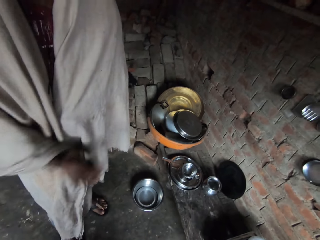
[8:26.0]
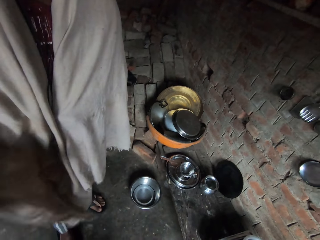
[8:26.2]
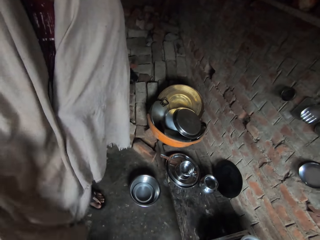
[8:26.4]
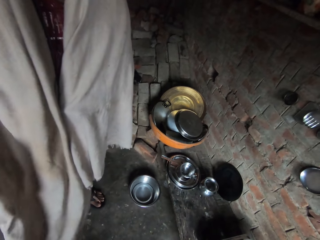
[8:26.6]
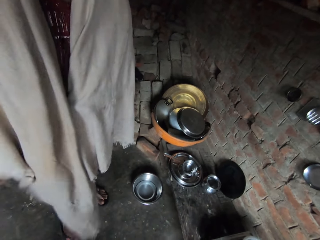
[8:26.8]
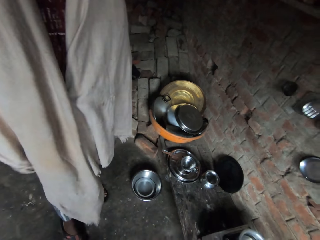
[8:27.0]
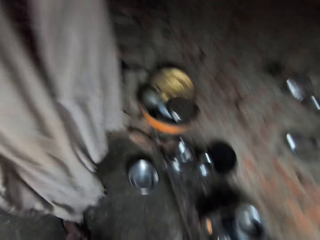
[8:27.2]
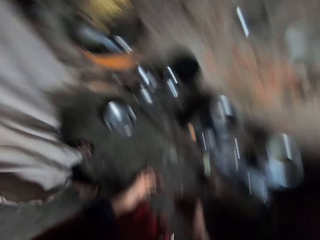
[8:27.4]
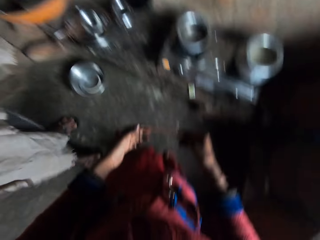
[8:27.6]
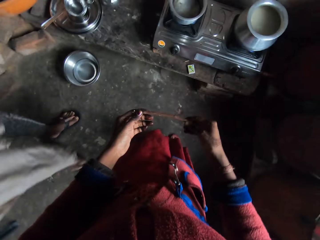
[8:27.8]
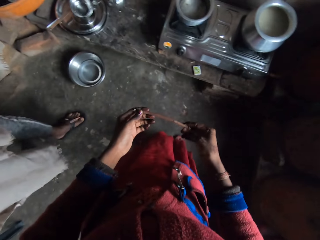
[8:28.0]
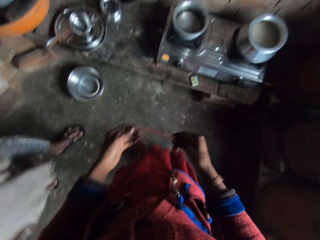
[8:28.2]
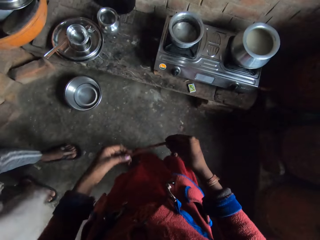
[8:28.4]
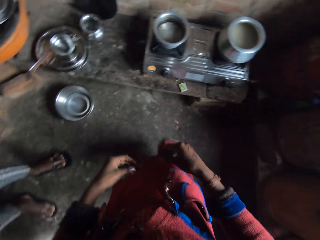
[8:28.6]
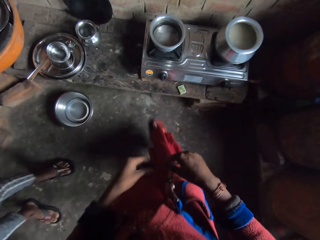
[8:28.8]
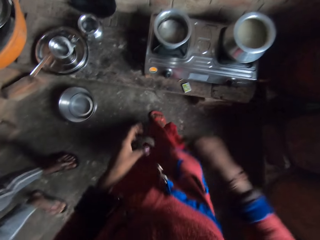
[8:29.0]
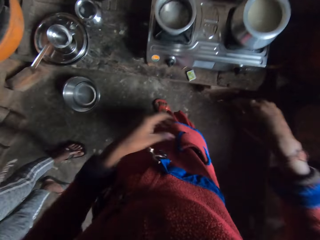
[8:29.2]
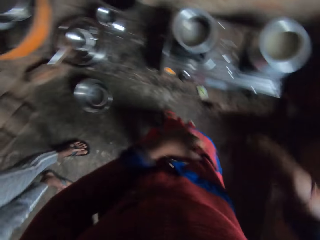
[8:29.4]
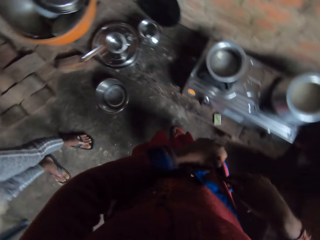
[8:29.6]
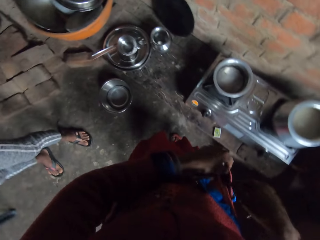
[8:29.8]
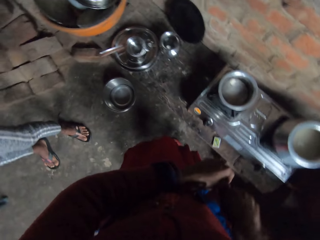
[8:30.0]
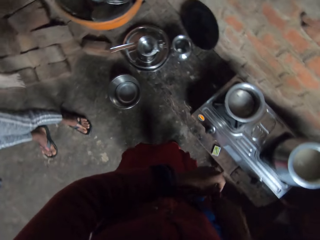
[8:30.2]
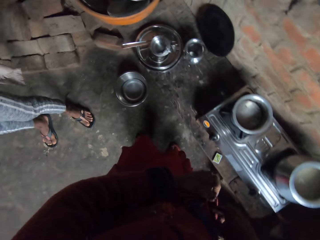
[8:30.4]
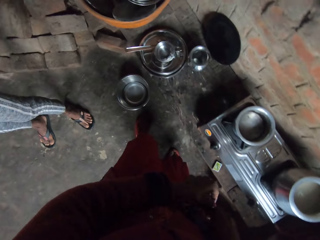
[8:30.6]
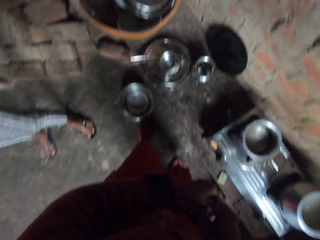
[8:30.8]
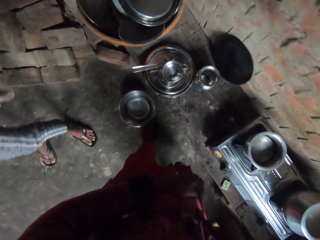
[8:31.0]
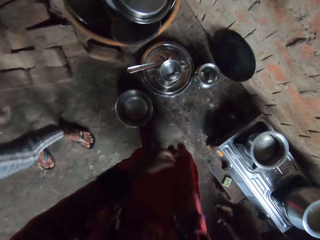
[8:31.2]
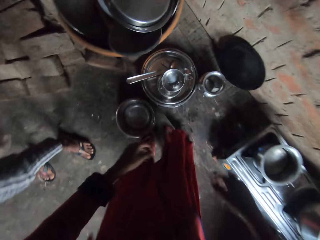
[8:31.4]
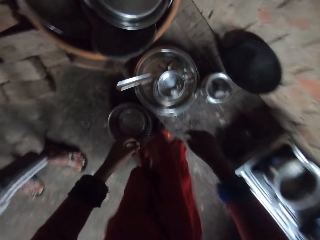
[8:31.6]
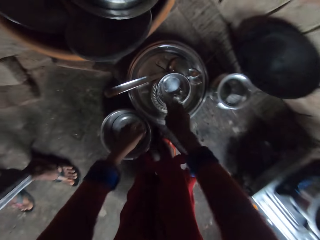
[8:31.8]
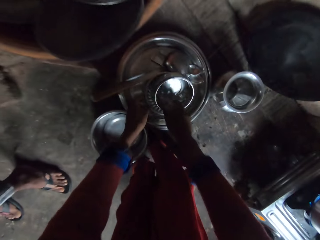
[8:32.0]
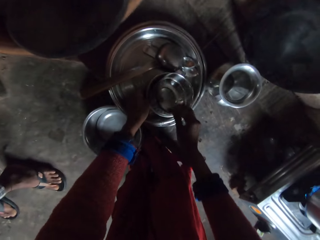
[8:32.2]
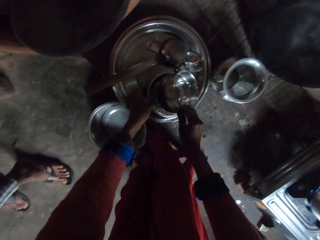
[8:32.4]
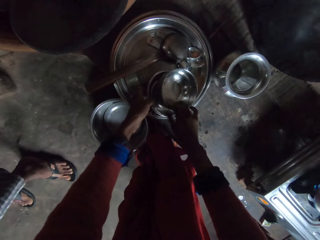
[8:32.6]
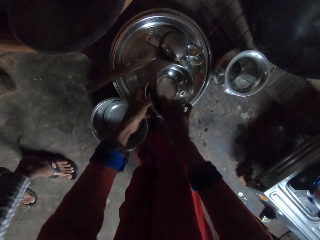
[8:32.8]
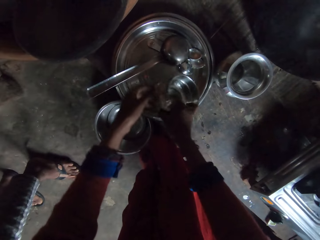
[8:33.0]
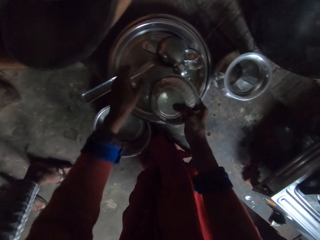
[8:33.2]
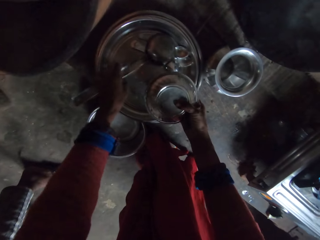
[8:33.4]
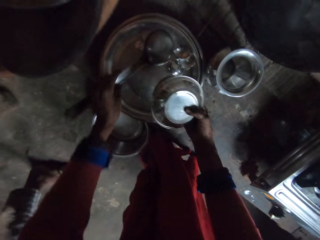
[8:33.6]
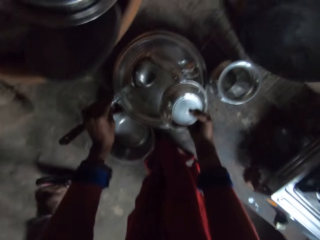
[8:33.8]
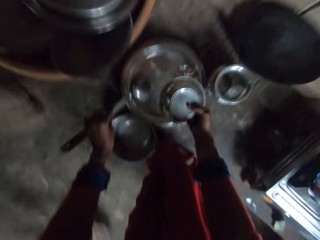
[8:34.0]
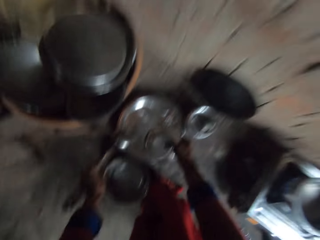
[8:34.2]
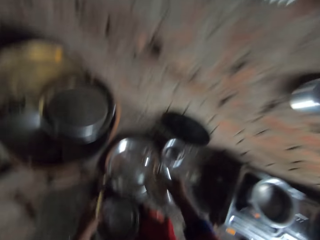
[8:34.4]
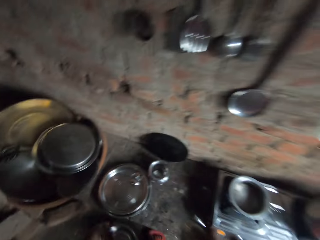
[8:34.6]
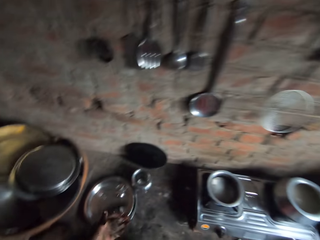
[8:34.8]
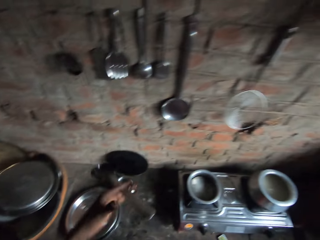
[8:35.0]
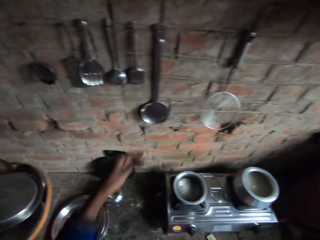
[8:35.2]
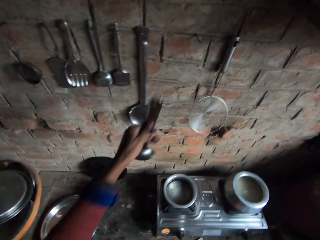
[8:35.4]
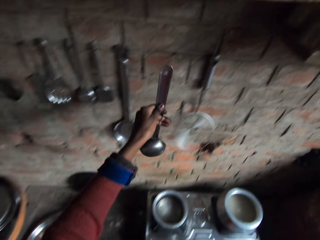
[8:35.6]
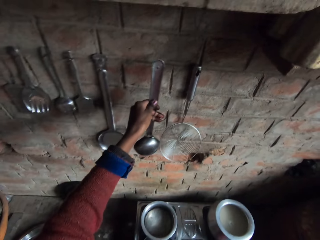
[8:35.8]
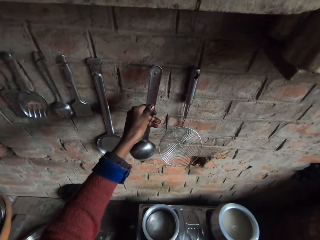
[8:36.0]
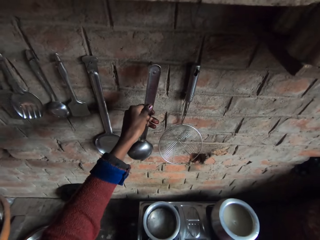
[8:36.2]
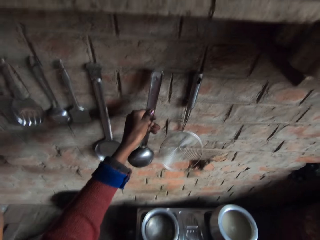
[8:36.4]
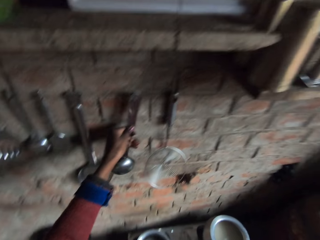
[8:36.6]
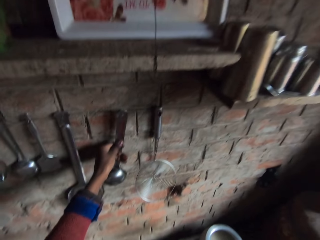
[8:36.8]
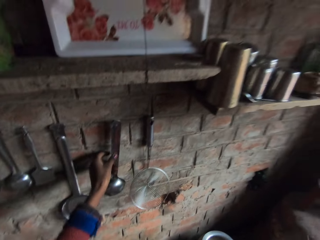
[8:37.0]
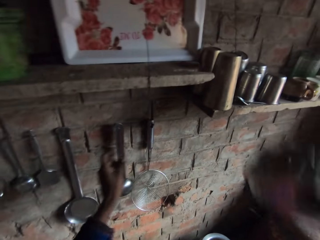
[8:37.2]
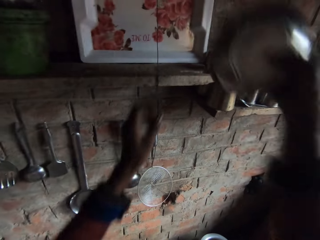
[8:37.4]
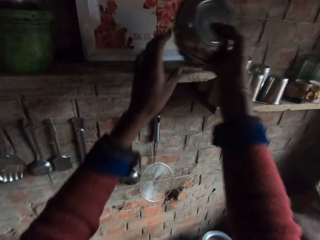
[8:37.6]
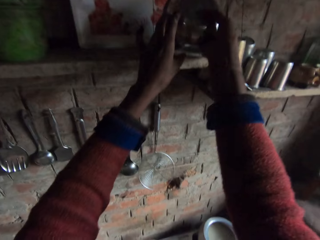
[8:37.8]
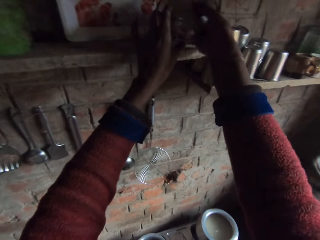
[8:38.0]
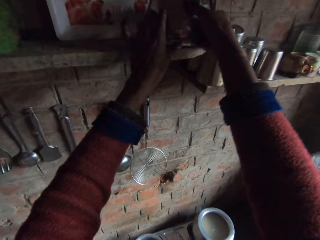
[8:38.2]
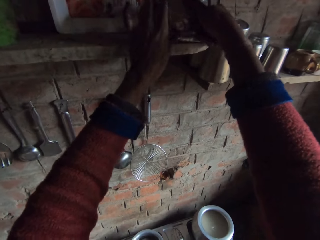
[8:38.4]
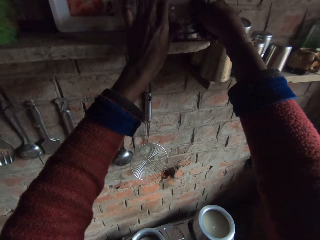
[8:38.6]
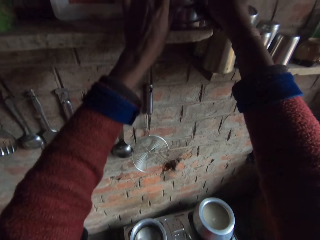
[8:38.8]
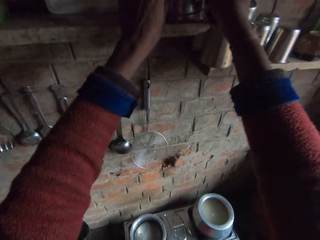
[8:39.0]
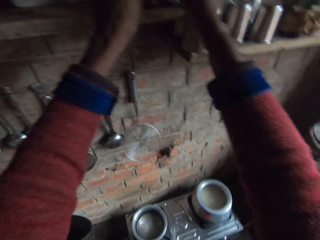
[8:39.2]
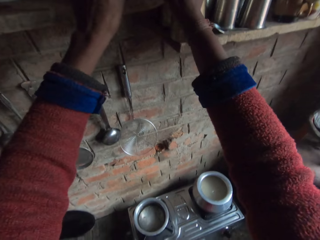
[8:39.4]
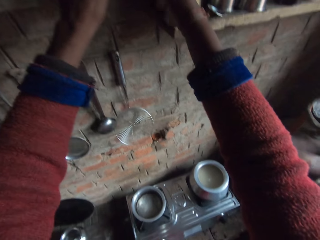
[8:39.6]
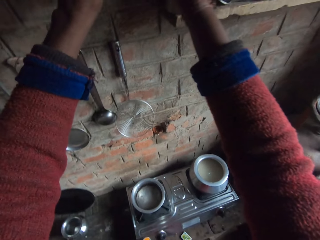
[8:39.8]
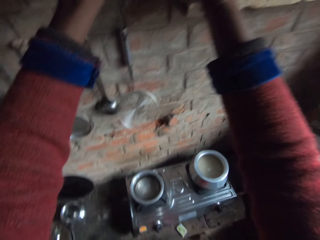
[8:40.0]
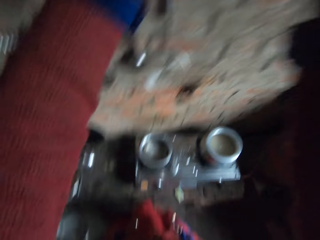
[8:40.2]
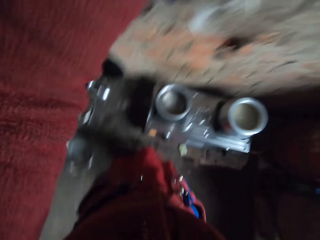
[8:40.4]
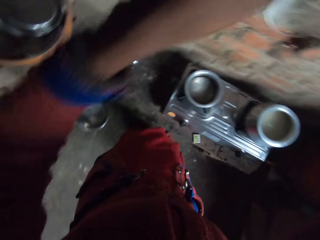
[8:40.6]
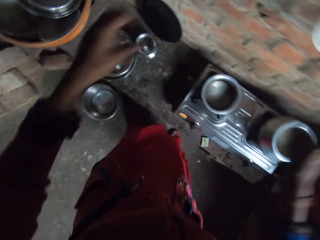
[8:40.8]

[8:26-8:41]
The camera wearer places the broken stick in a pocket in her dress. She picks up plates and a cooking spoon from a tray. She hangs the spoon on a rack on the wall. She places the plates on a shelf.

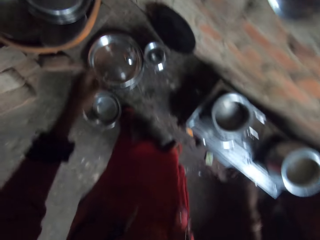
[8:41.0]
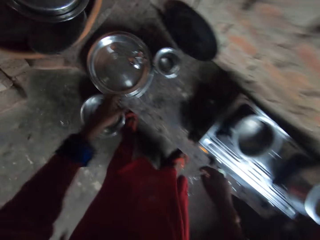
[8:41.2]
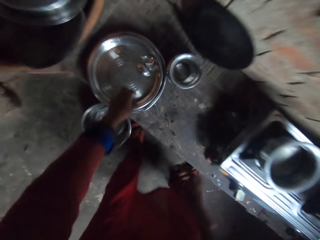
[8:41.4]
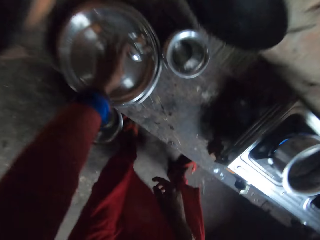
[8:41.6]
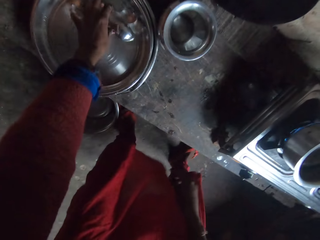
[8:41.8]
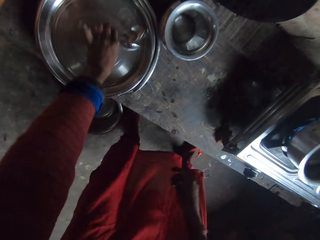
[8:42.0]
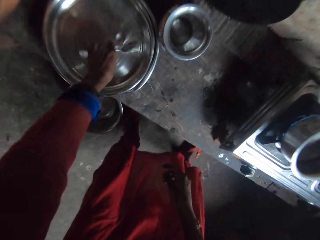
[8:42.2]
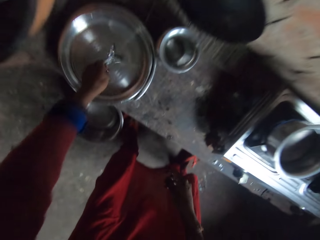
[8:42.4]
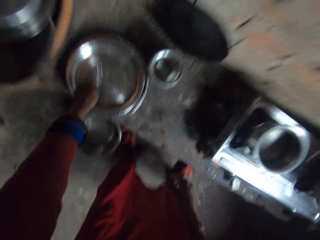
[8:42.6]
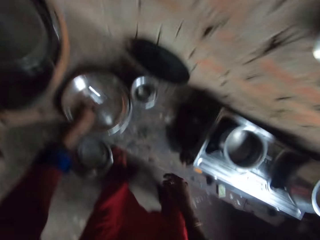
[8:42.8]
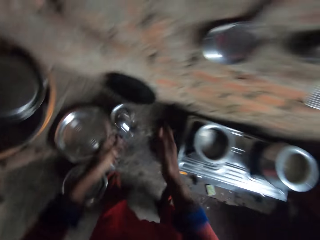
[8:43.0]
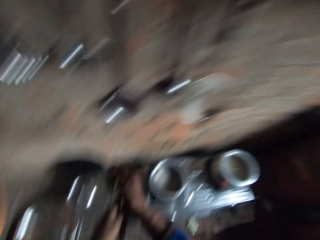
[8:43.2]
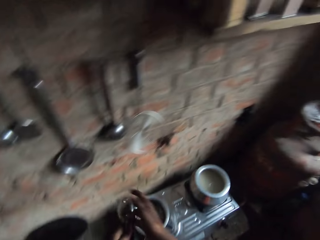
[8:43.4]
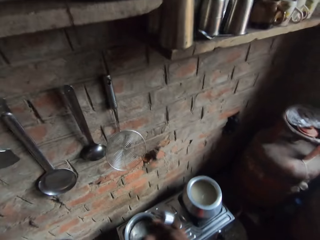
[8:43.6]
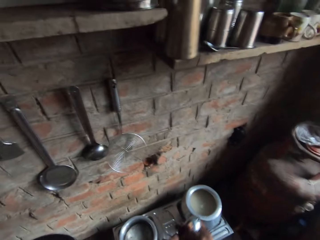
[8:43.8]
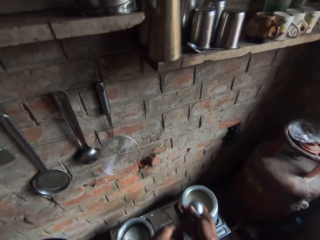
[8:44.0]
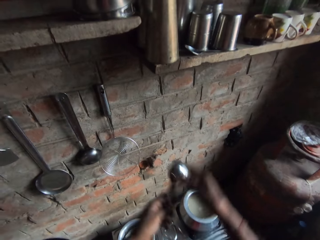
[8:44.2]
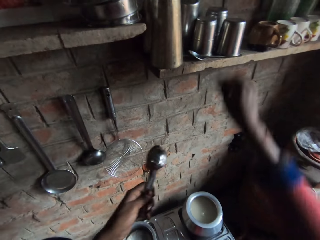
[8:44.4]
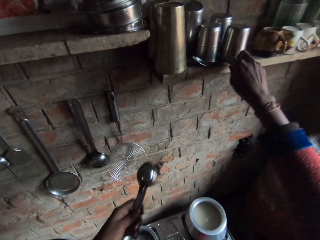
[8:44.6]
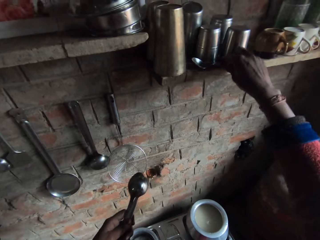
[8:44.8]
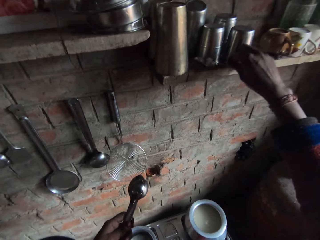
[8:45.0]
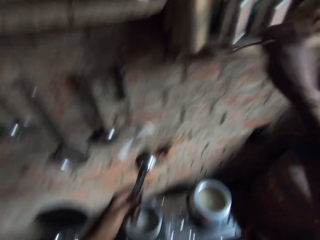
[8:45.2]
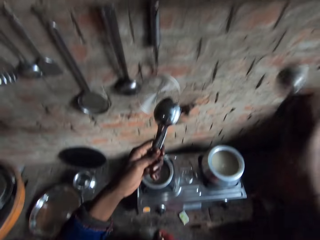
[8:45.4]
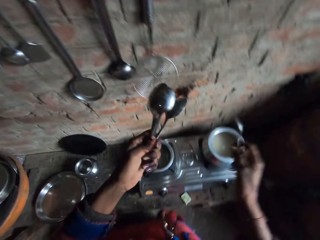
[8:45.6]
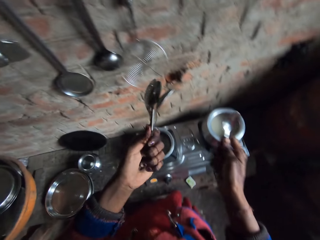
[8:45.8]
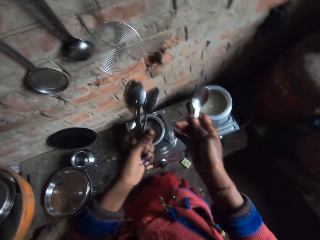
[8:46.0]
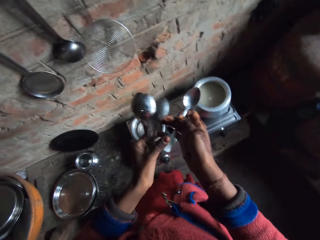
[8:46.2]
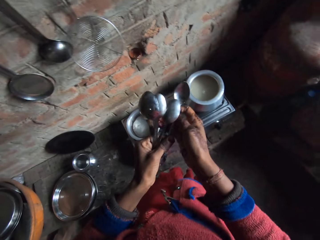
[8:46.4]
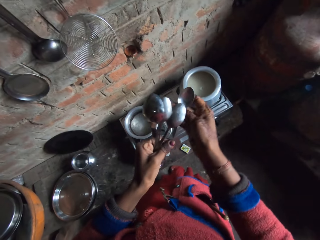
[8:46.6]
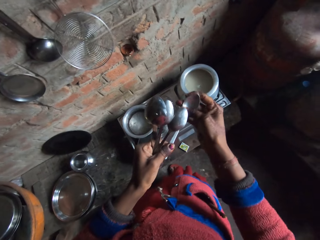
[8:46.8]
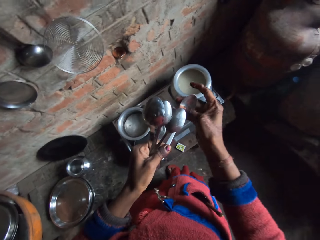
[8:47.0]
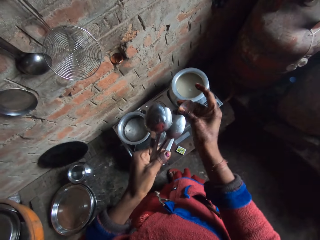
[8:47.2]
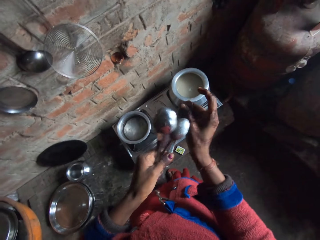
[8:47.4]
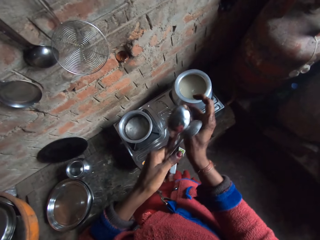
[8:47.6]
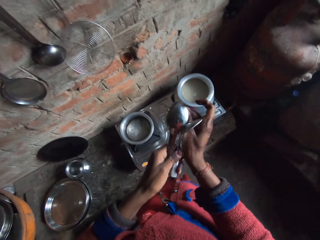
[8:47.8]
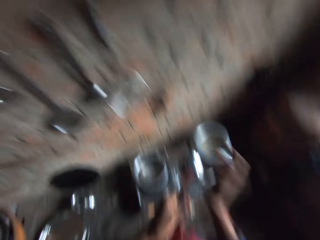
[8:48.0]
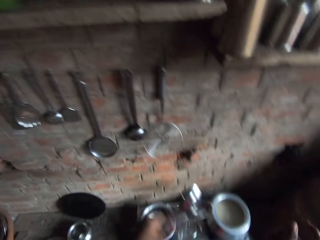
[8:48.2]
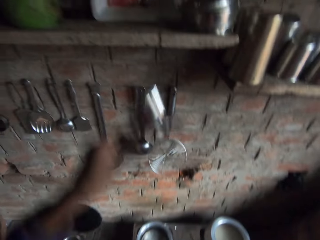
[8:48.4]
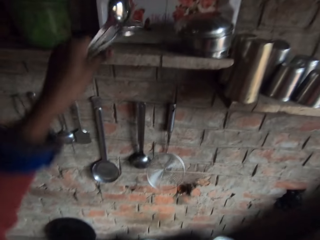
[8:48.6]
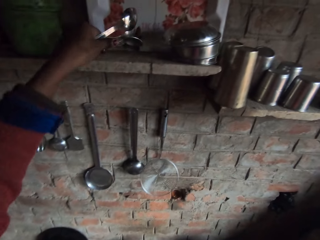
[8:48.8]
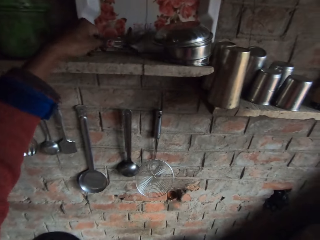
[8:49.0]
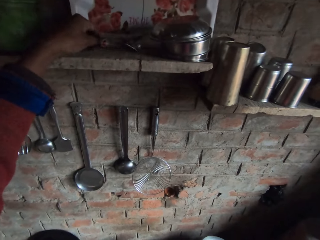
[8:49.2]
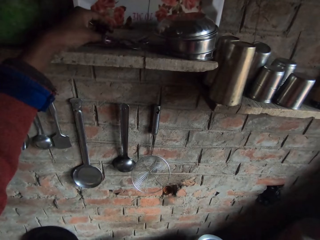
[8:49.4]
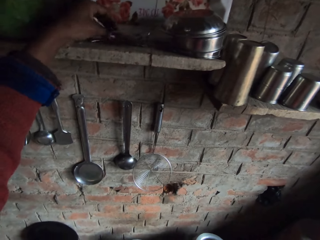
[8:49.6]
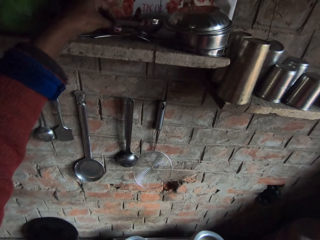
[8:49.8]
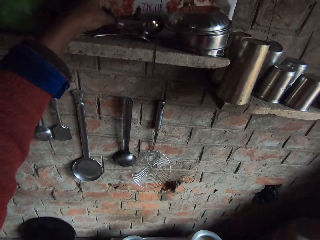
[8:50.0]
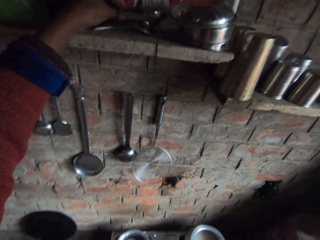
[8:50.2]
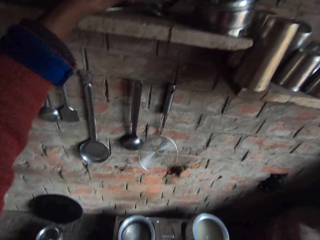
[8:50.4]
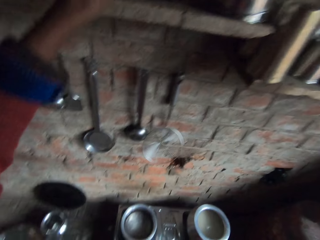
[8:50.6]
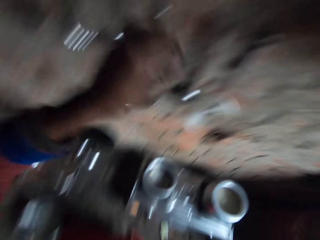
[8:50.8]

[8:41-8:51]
The camera wearer takes tablespoons from the tray. She picks another spoon from the shelf. She cleans the spoon with her hand. She keeps the spoons on the shelf.
